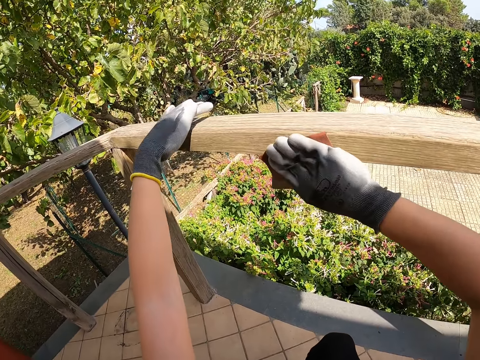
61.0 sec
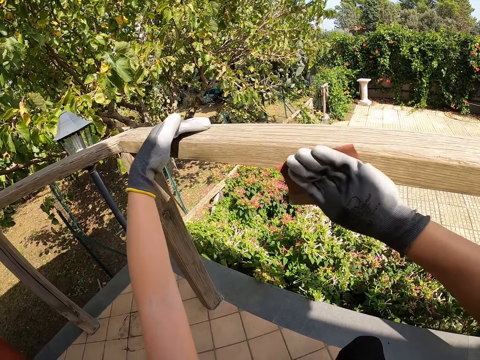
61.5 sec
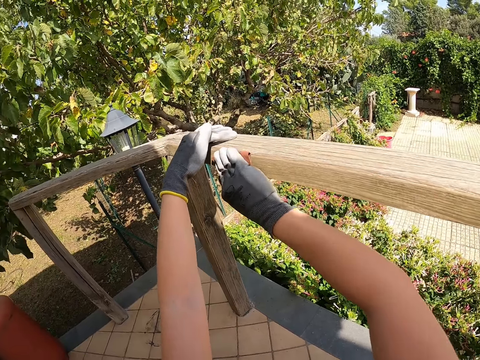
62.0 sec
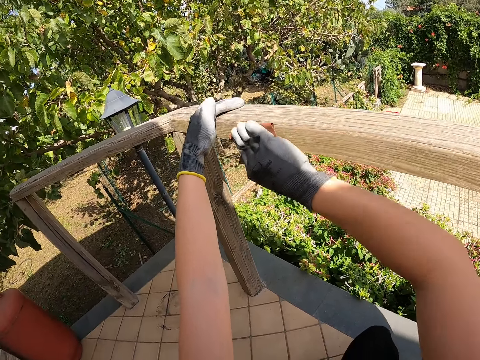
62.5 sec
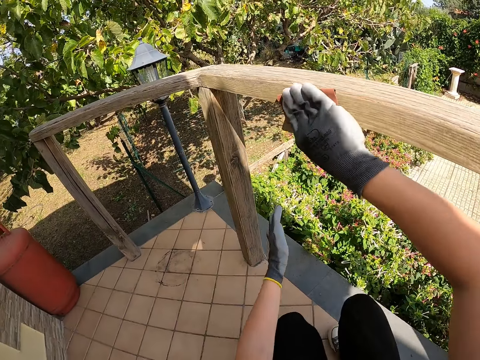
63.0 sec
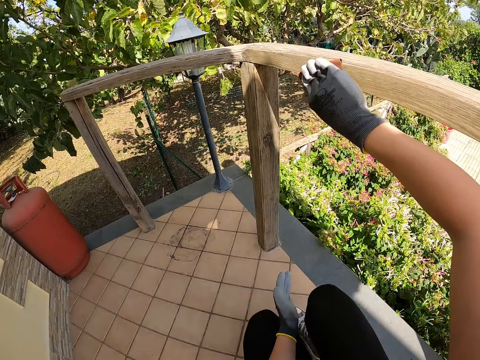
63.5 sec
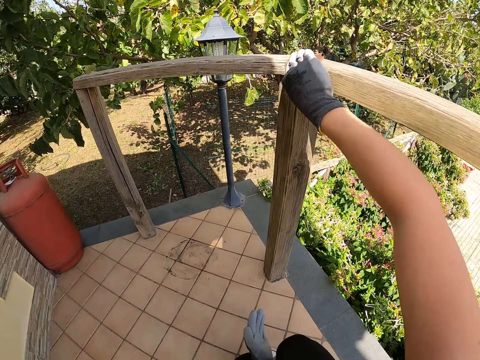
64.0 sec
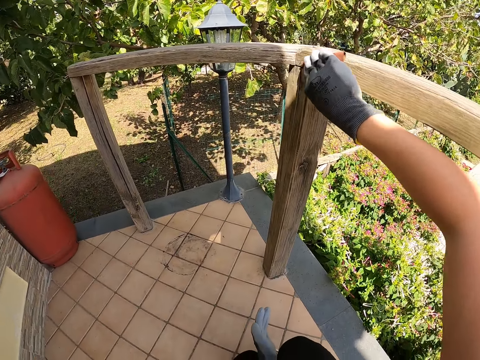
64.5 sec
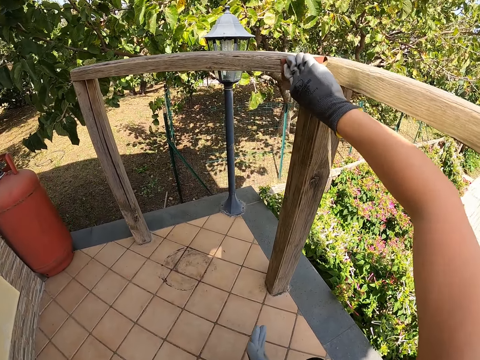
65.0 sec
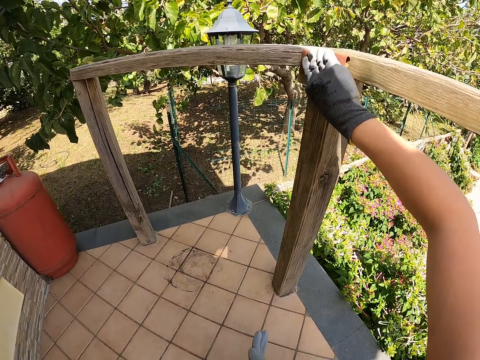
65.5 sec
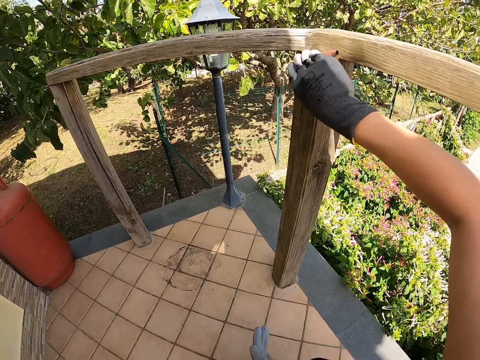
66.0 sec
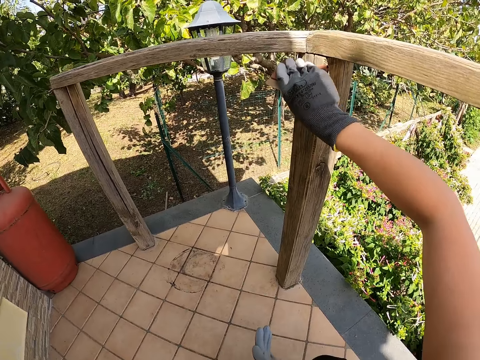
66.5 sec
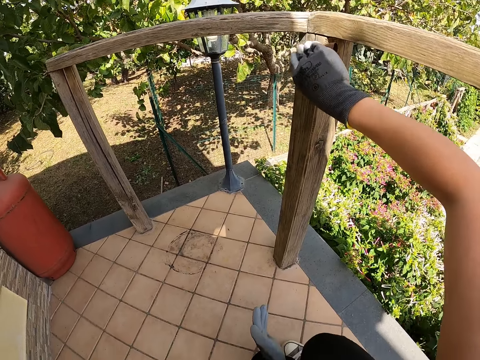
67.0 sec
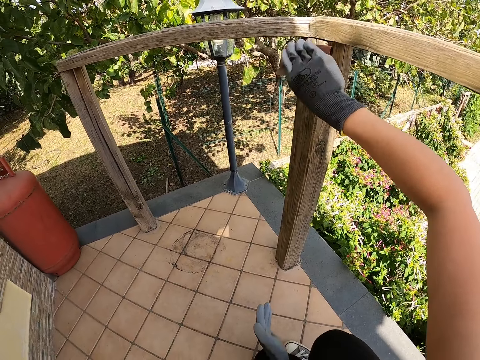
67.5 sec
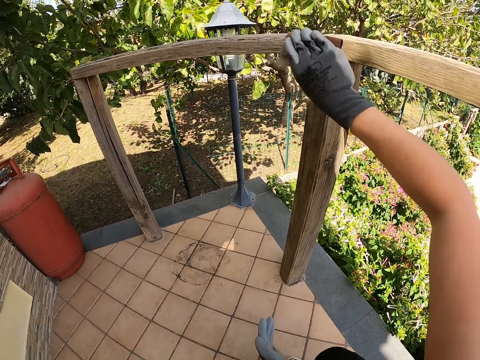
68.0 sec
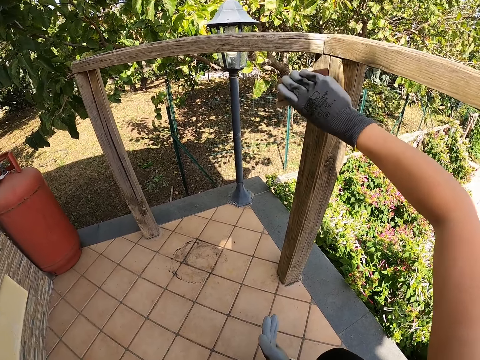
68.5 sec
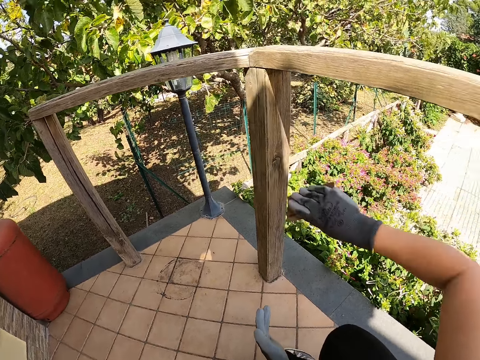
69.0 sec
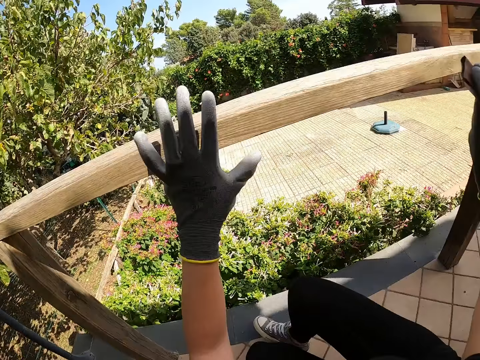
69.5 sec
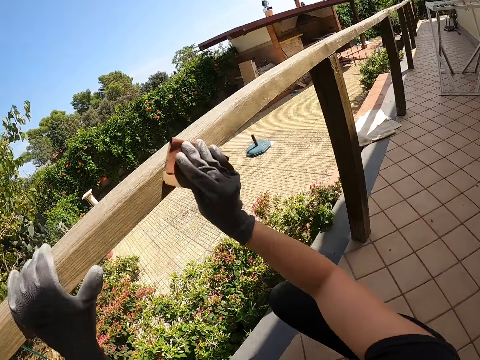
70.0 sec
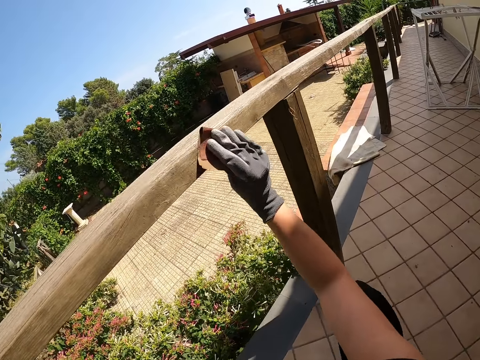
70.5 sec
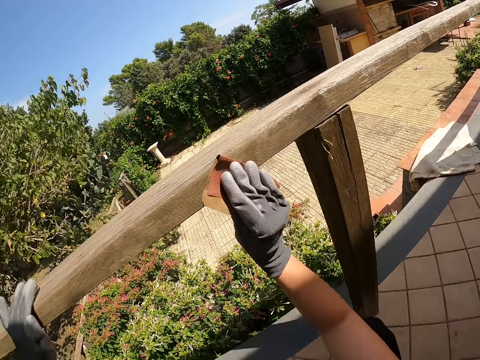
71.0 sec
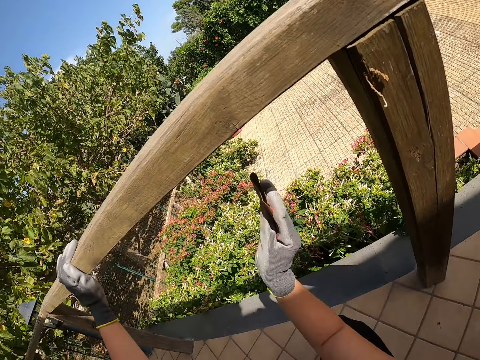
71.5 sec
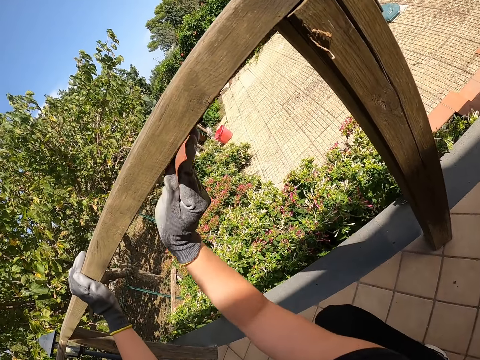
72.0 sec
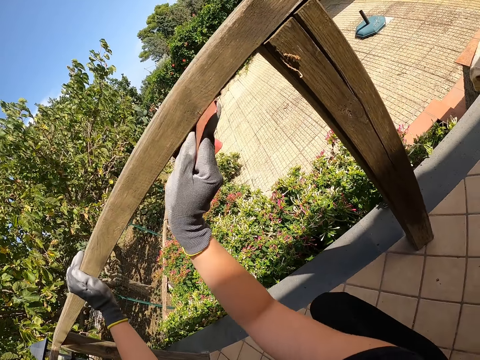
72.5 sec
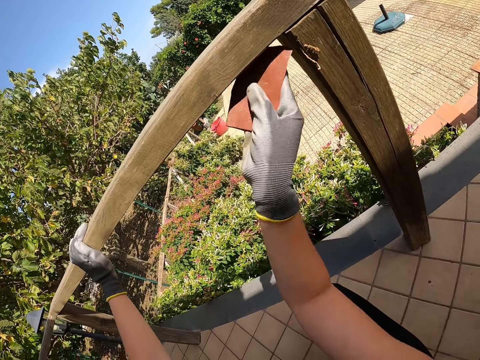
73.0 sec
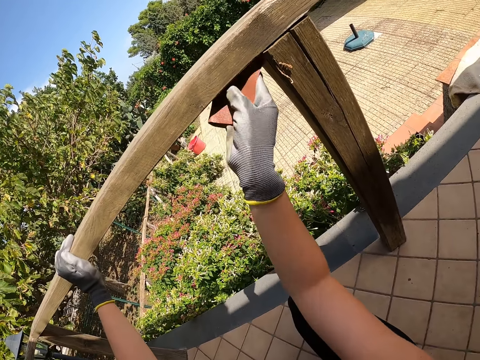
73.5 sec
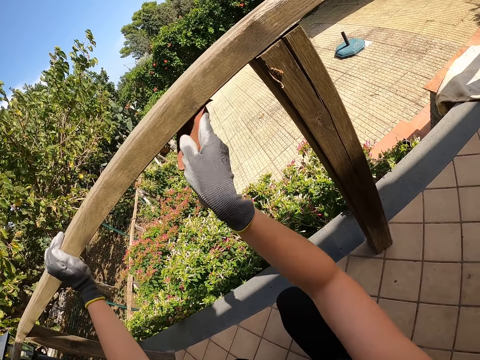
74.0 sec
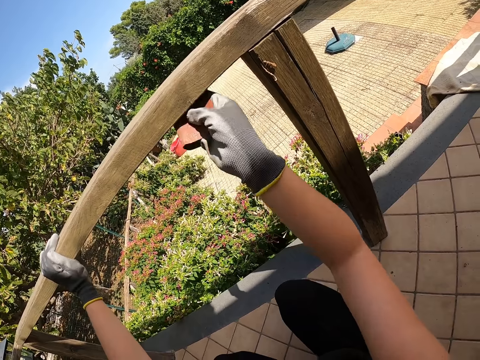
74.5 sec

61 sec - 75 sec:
The camera wearer moves their hand. They smoothen the balcony railing with the sandpaper. They hold the balcony railing and smoothen the balcony railing with the sandpaper.

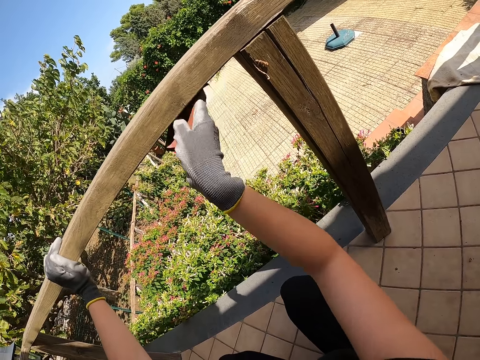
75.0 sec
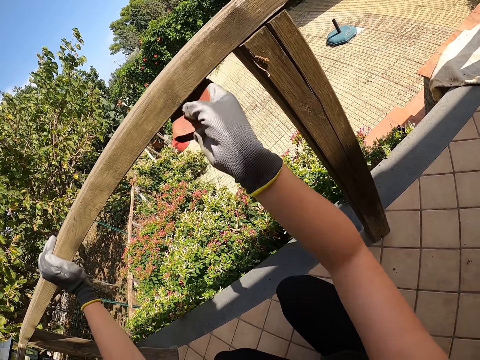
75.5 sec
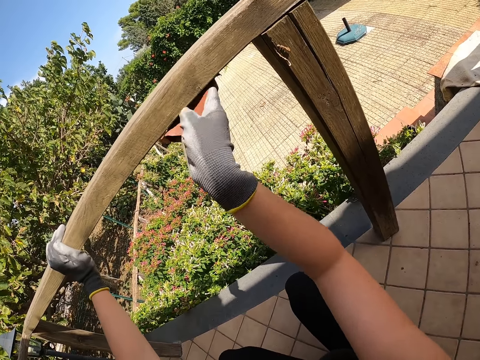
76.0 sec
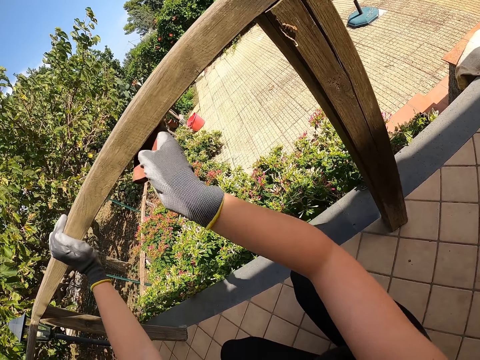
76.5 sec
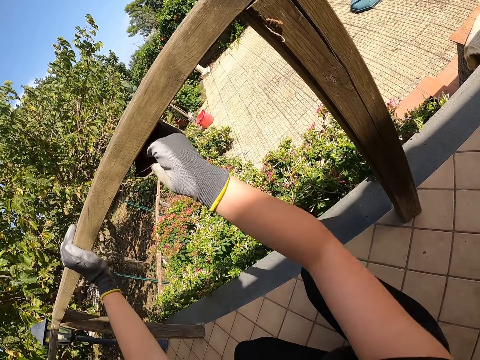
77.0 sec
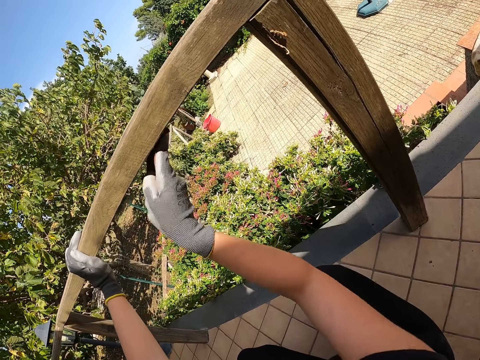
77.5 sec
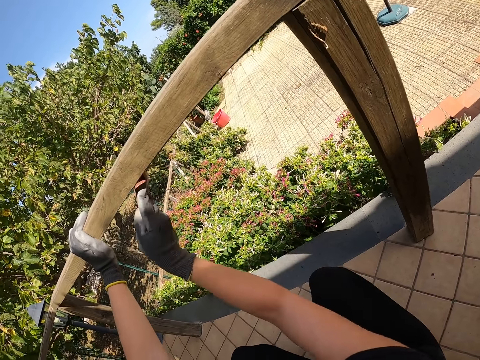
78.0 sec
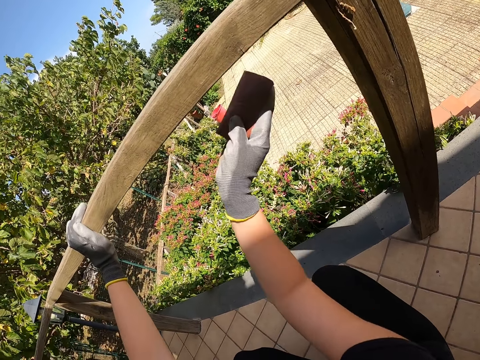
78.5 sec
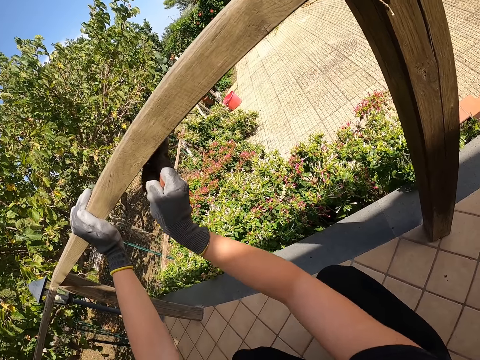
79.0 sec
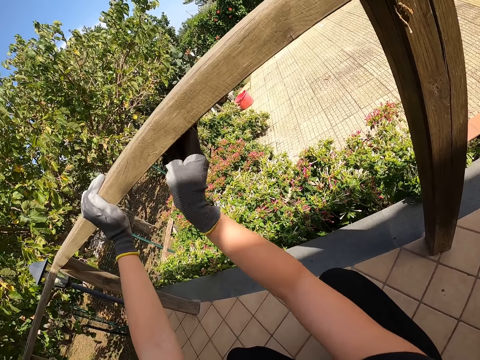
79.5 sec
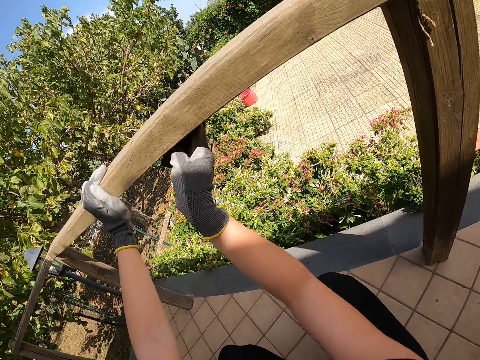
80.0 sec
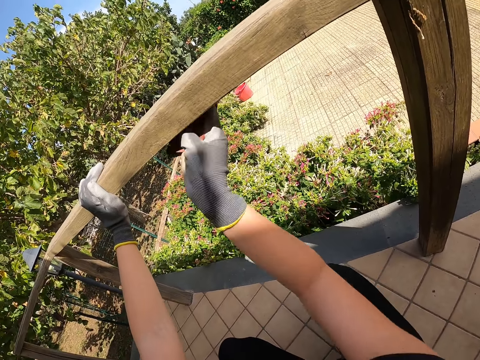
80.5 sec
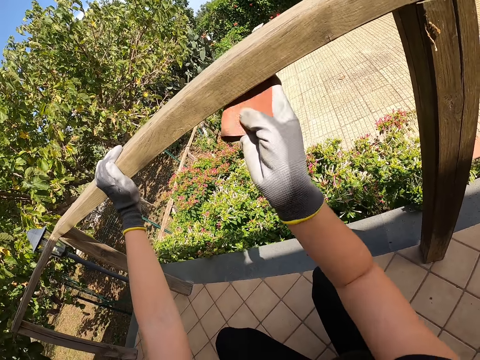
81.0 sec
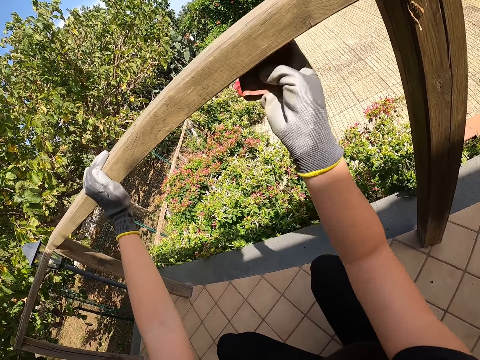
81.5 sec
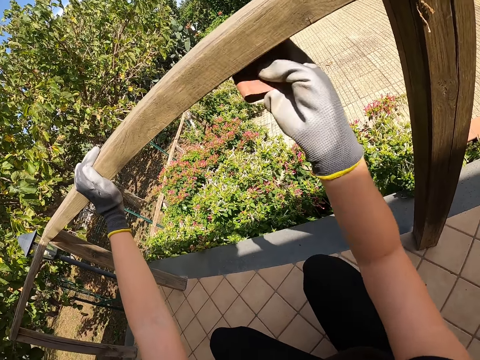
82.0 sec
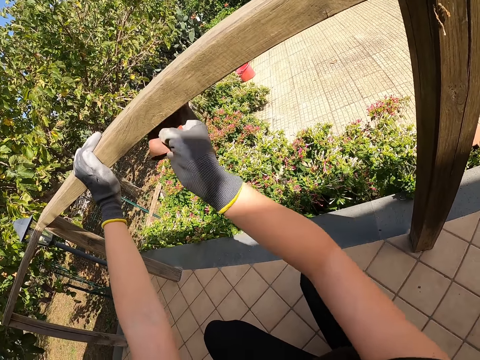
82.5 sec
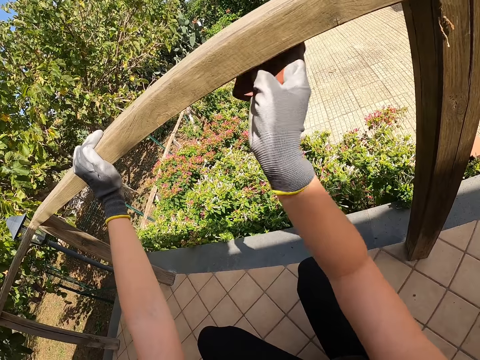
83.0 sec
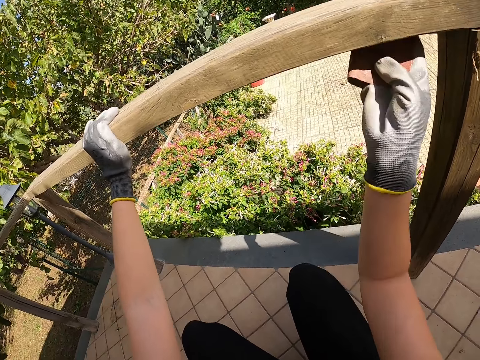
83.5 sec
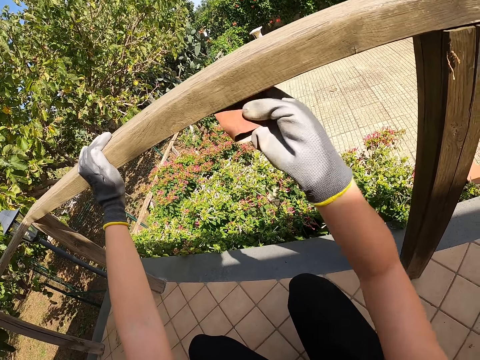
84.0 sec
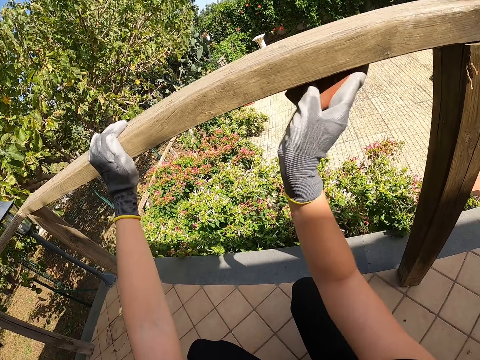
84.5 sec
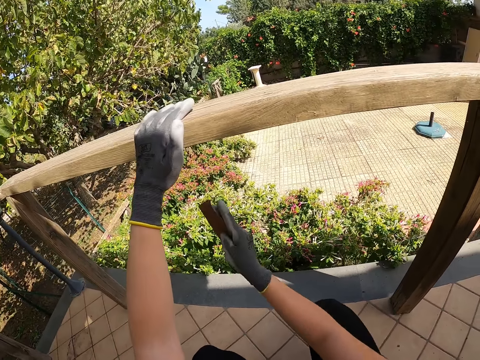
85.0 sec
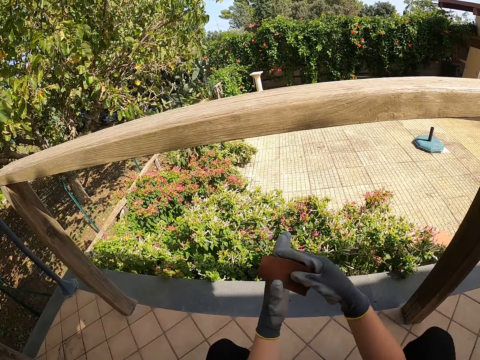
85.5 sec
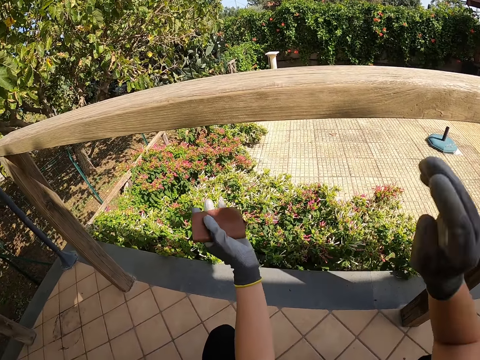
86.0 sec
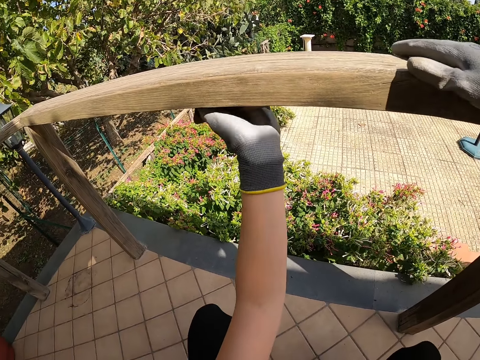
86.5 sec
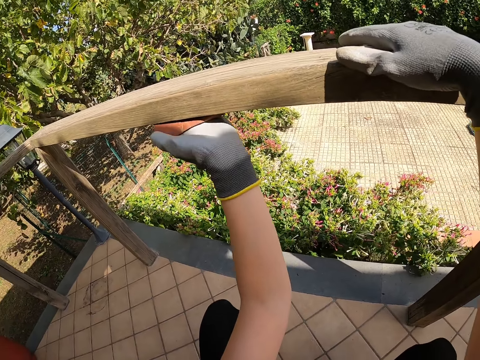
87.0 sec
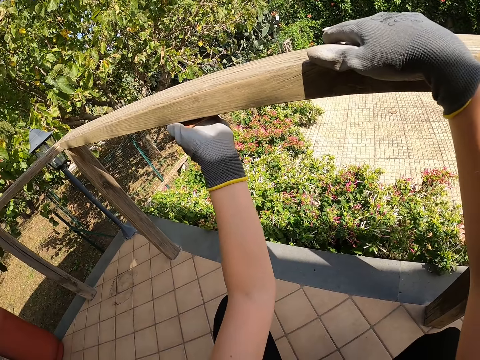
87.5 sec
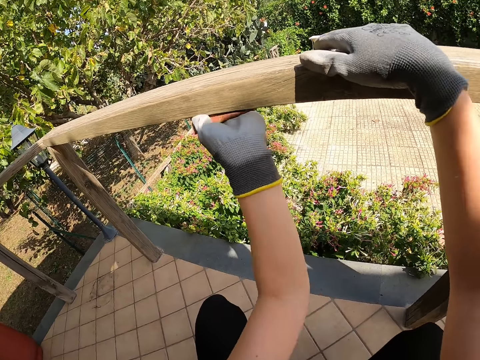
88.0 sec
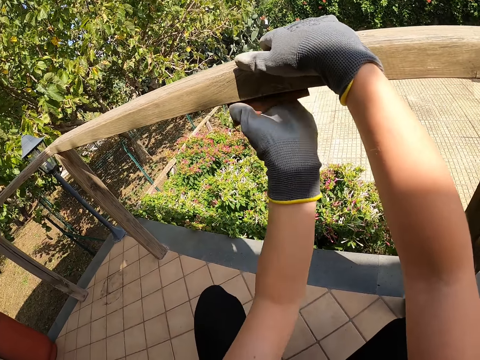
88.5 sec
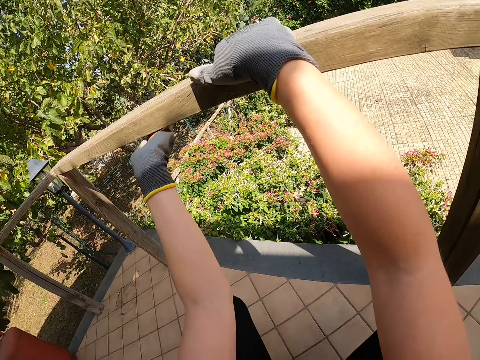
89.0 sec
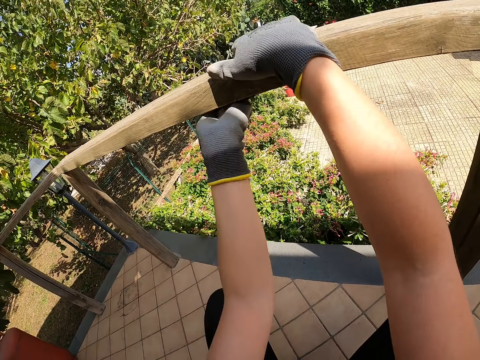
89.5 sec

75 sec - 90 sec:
The camera wearer passes the sandpaper to the other hand. They unhand the balcony railing. They hold the sandpaper. They hold the balcony railing and smoothen the balcony railing with the sandpaper.
